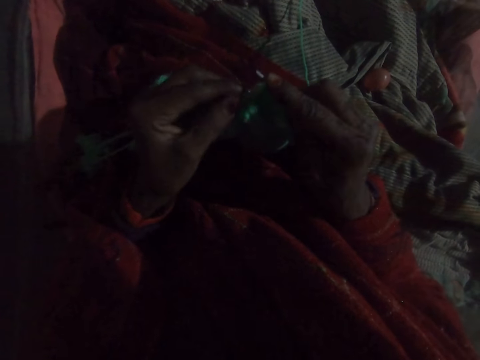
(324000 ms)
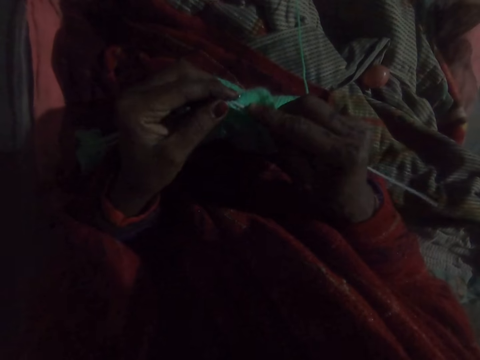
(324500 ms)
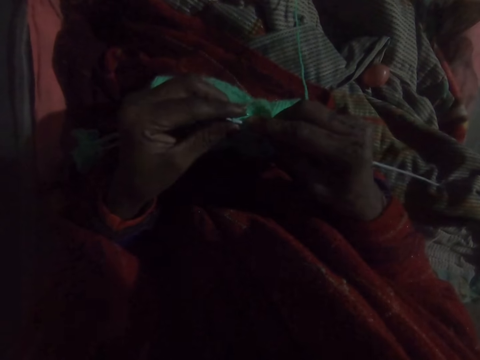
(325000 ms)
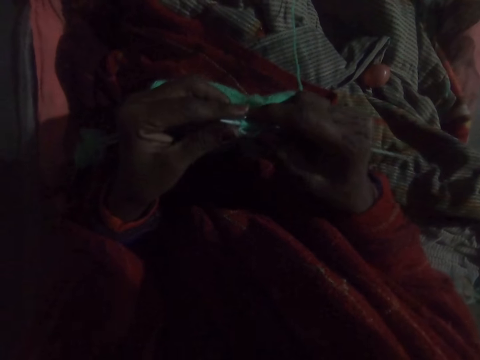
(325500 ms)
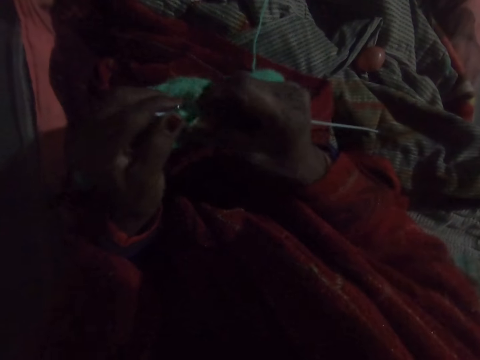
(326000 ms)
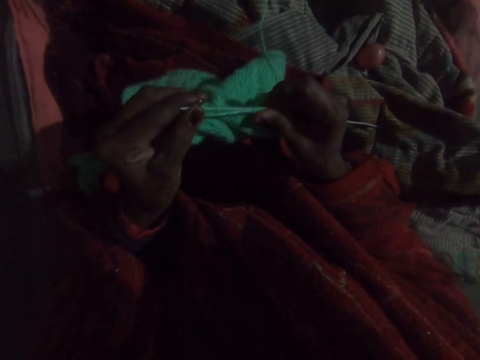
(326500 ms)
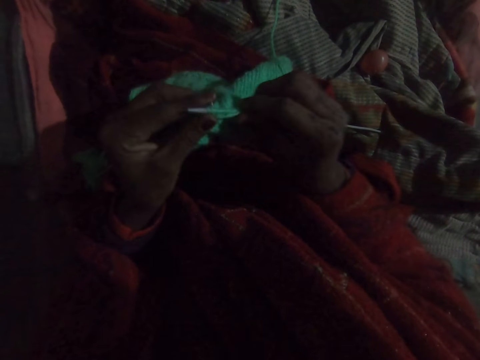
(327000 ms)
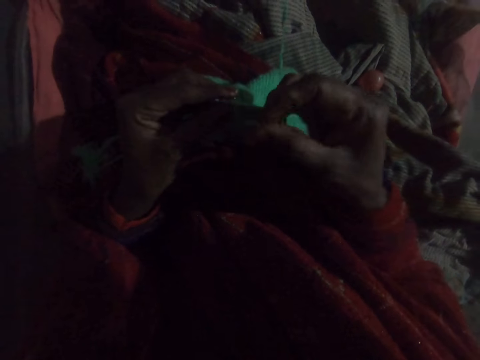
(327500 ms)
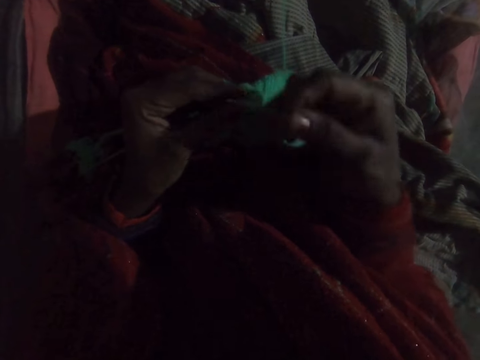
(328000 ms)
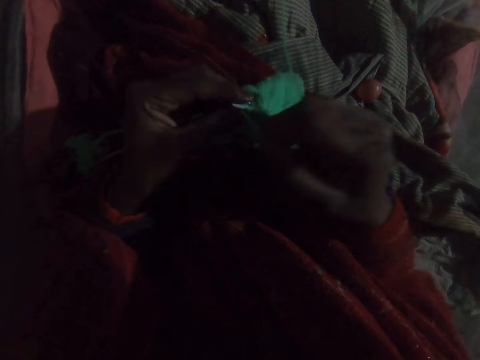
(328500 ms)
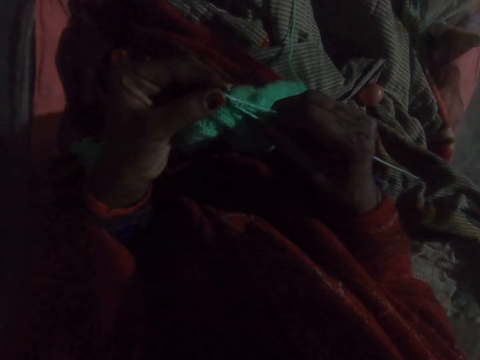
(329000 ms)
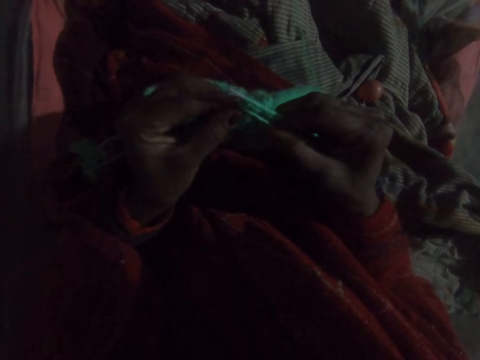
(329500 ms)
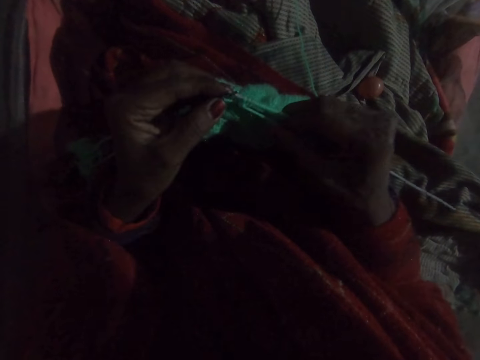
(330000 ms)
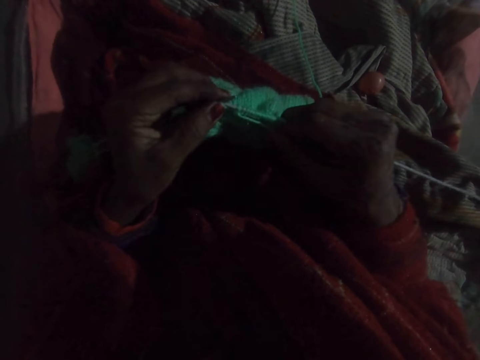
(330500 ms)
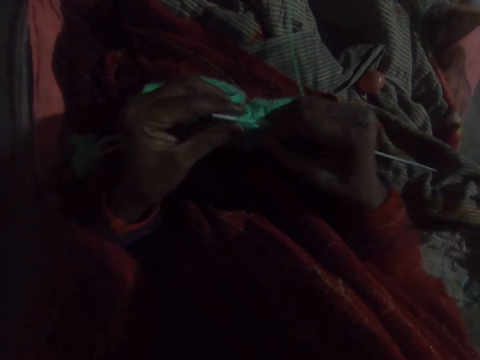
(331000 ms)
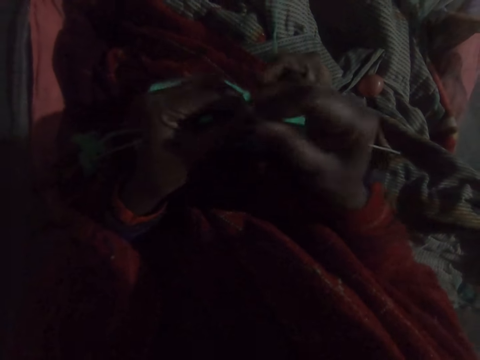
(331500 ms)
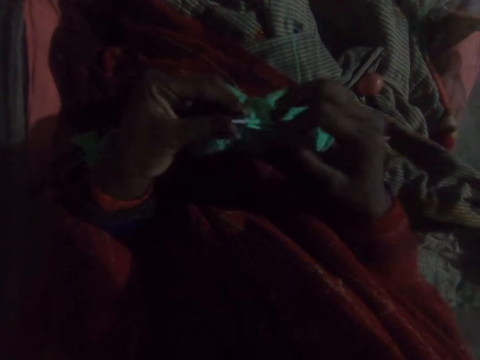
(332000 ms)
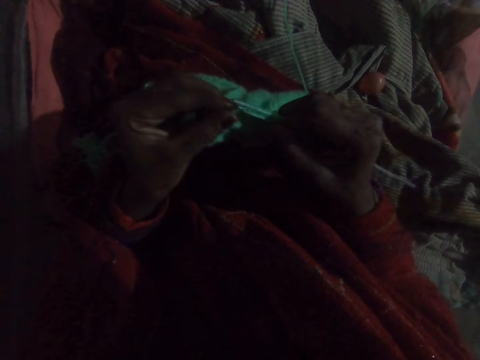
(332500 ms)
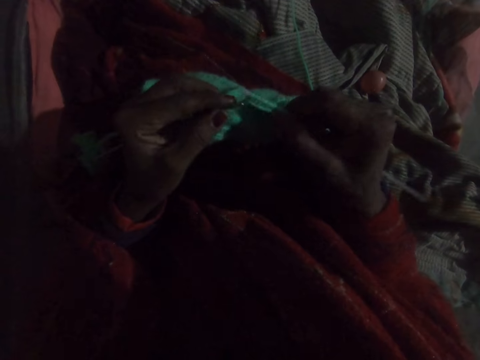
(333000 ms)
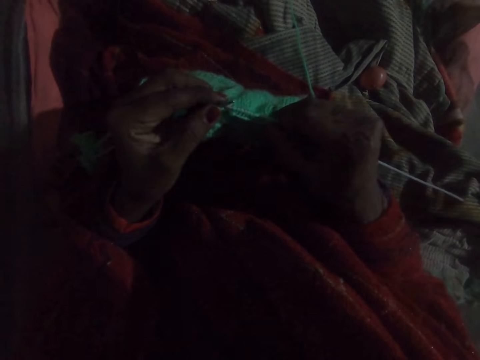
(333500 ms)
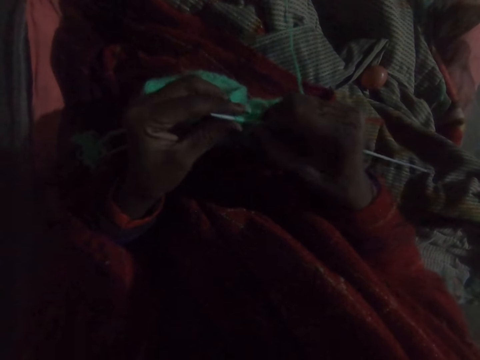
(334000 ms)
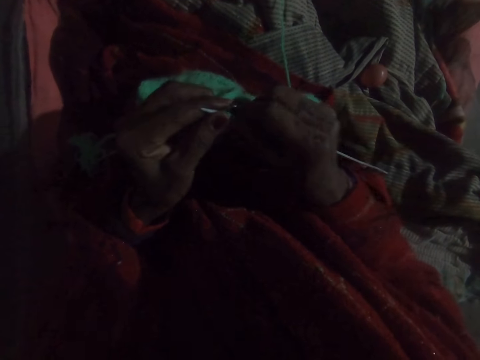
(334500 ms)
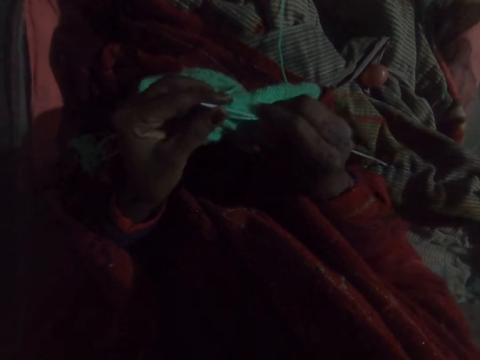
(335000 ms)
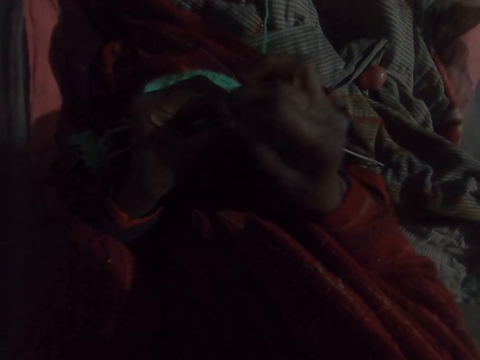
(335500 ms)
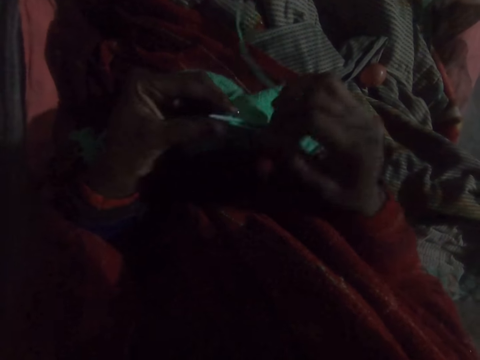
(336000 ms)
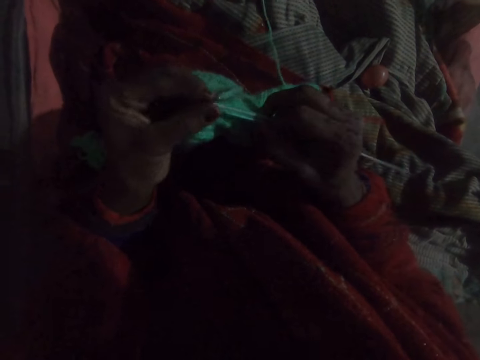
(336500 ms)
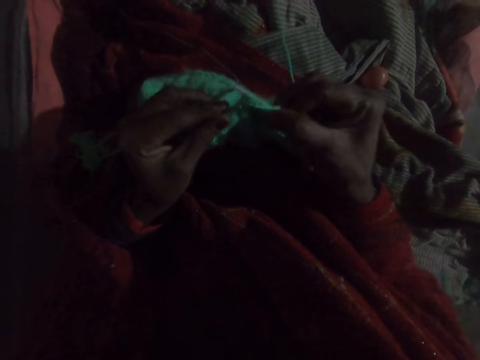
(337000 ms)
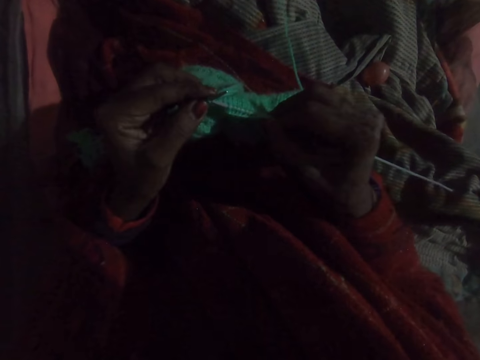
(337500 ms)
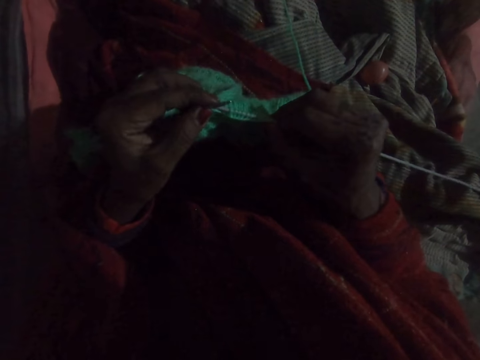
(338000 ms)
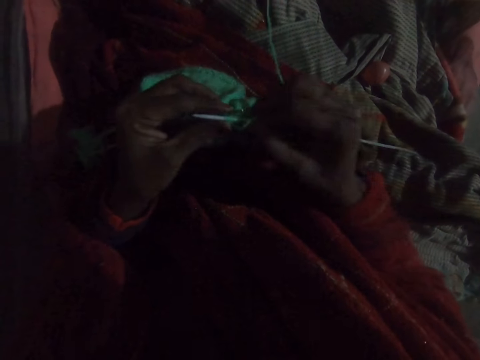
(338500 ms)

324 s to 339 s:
The camera wearer weaves the fabric. They squeeze the fabric. They fold the thread. They weave the fabric. They move the thread. They weave the fabric. They move the thread.

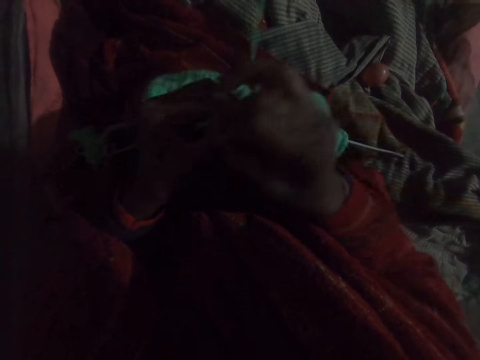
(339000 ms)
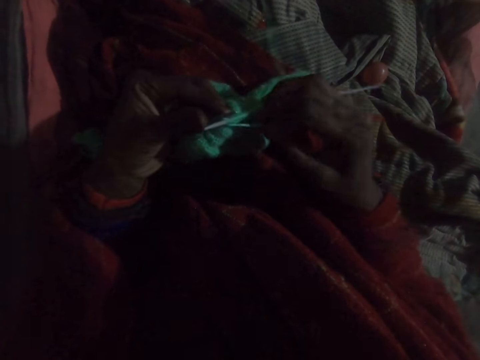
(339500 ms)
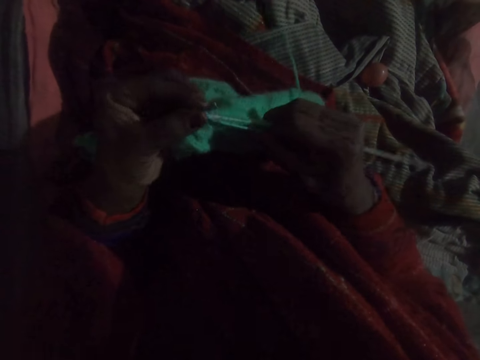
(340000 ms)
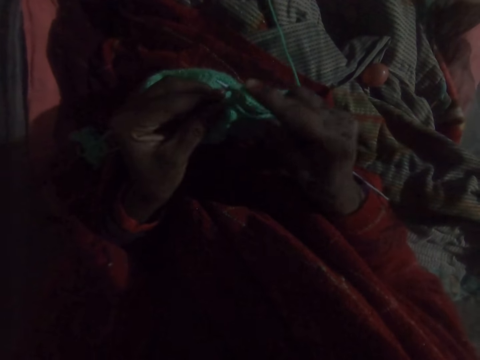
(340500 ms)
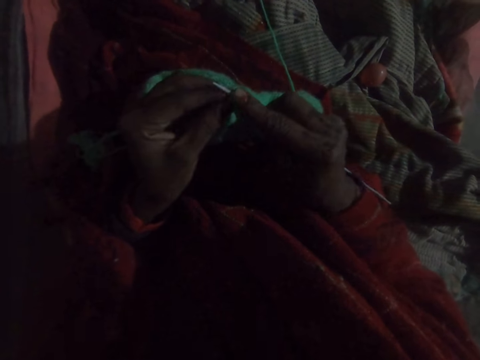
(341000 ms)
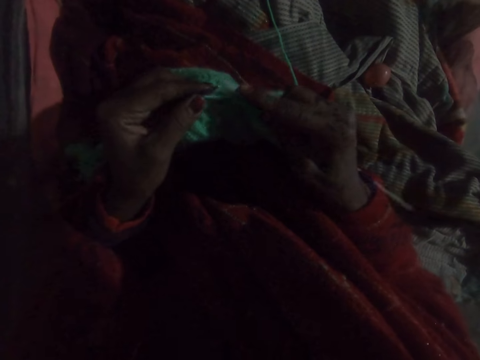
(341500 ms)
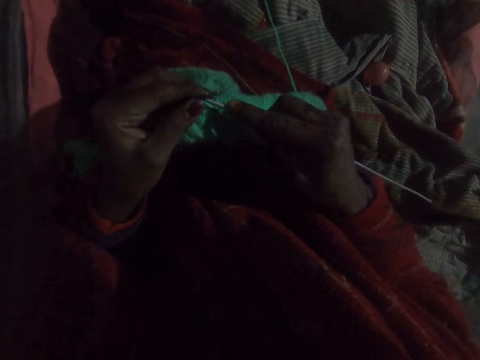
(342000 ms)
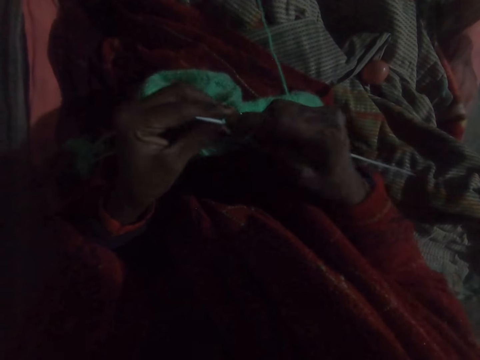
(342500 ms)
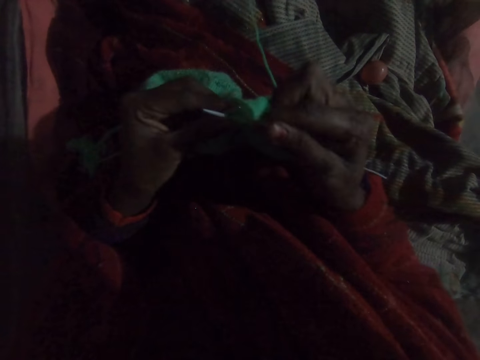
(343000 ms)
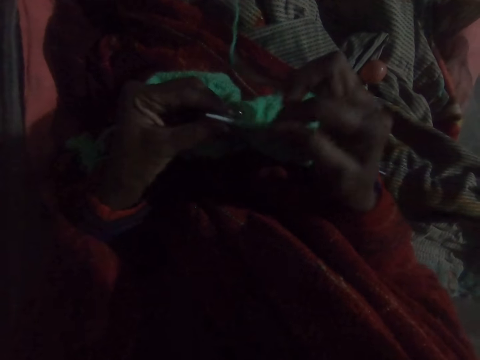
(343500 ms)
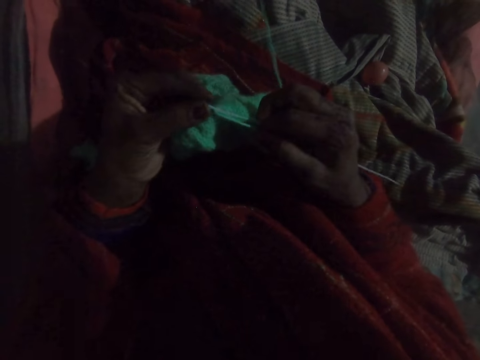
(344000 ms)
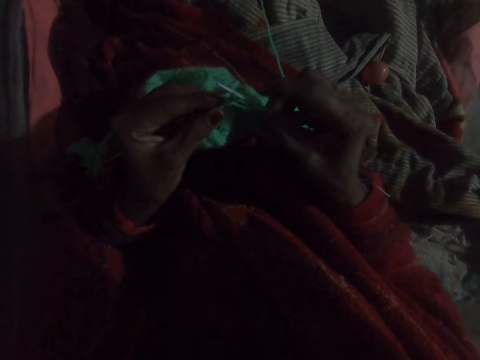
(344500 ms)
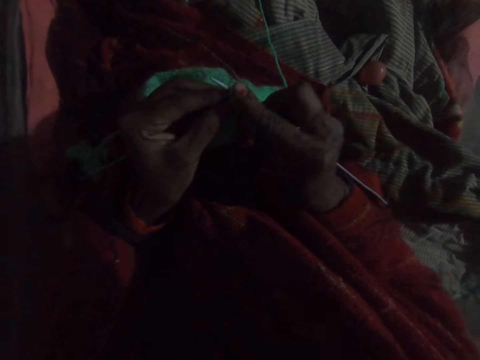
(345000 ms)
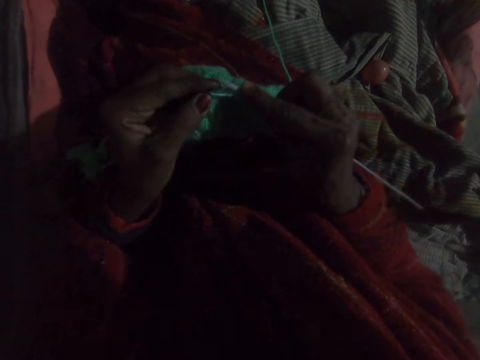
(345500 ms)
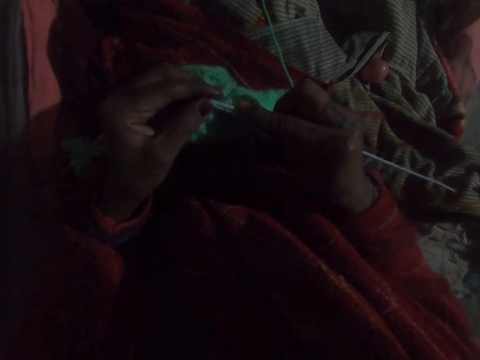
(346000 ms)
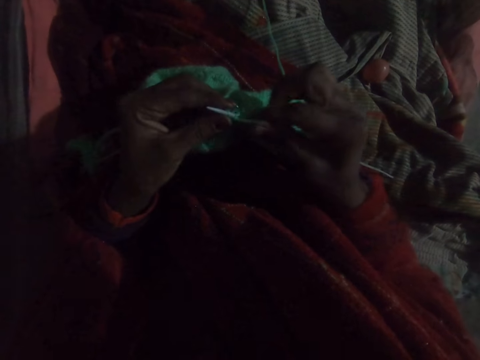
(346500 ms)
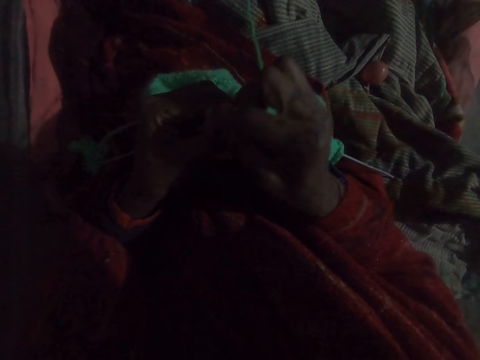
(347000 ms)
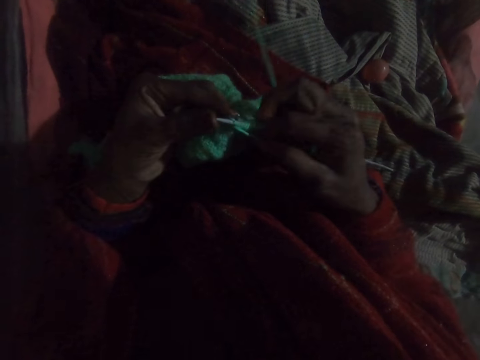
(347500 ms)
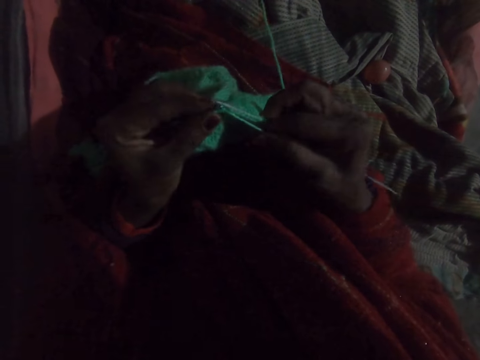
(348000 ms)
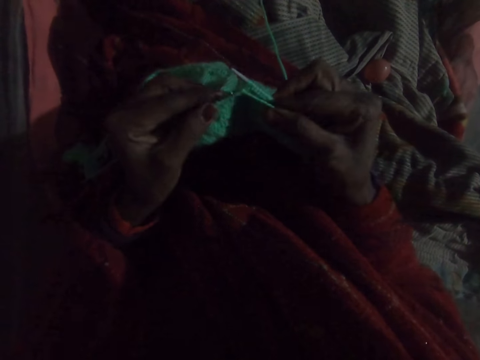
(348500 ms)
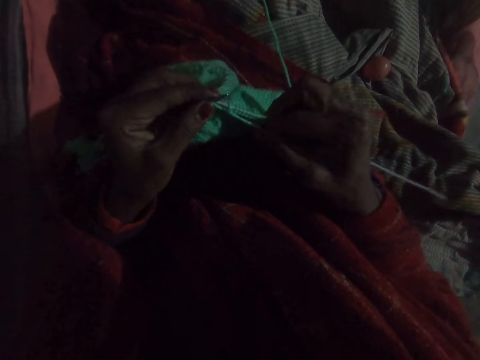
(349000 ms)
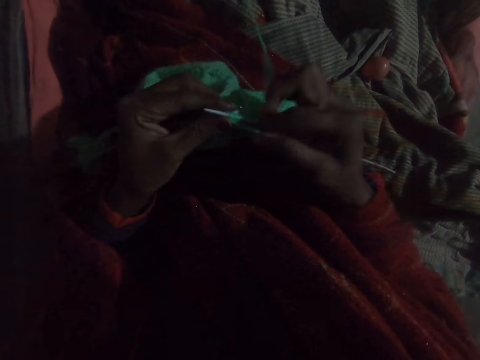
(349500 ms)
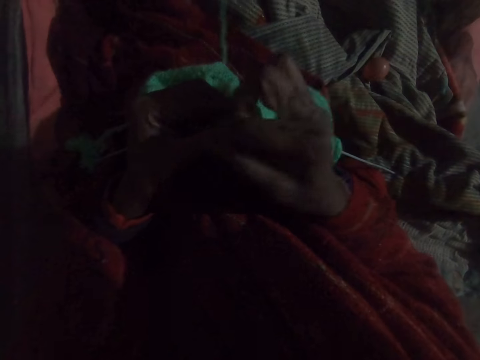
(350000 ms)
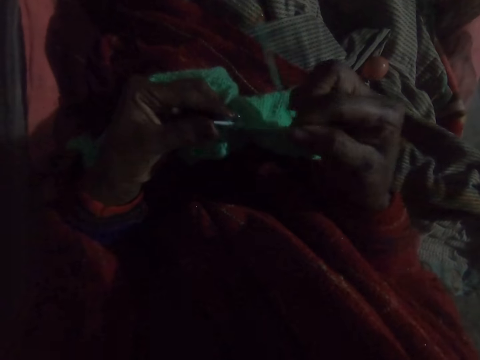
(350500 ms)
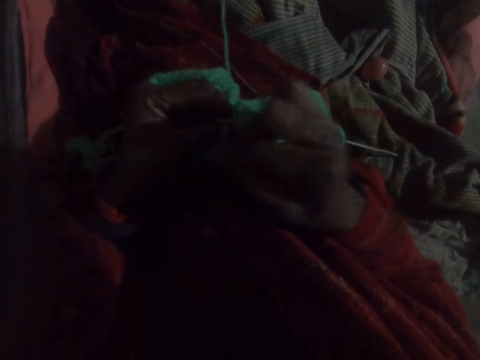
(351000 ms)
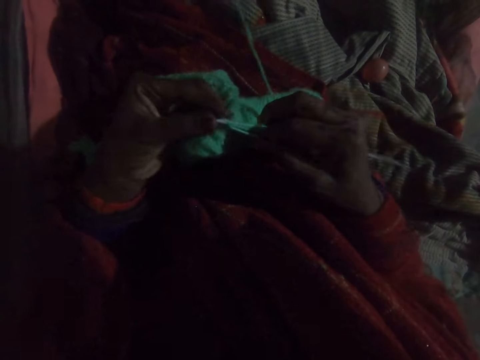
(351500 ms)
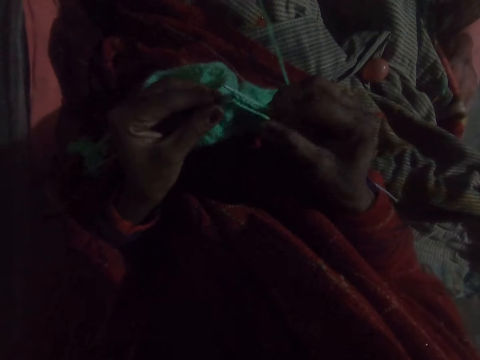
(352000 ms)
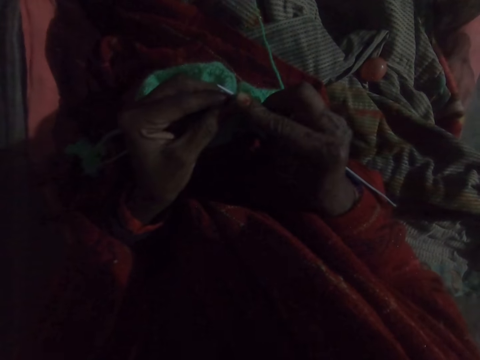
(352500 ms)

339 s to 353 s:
The camera wearer weaves the fabric. They move the thread. They weave the fabric. They move the thread. They weave the fabric. They move the thread. They weave the fabric.
